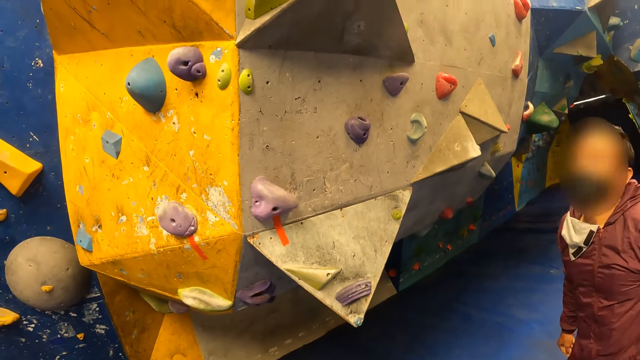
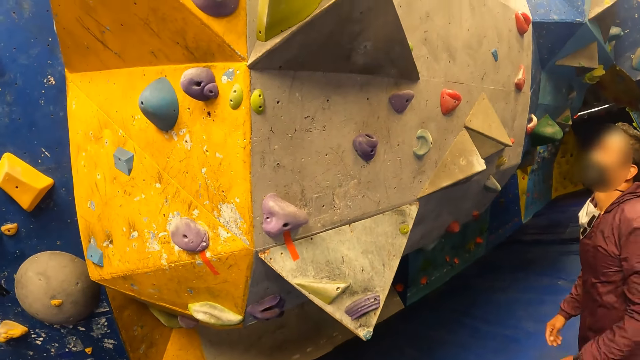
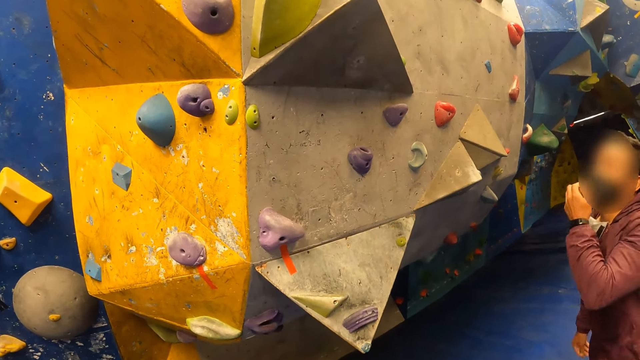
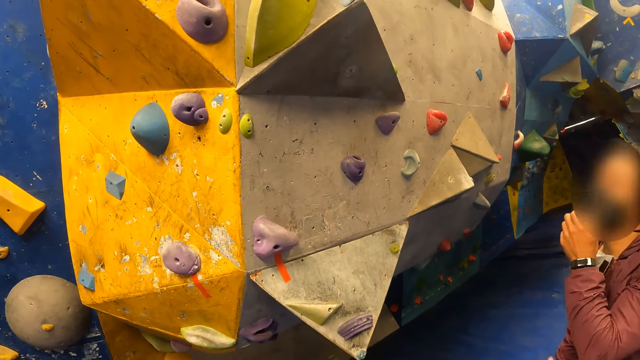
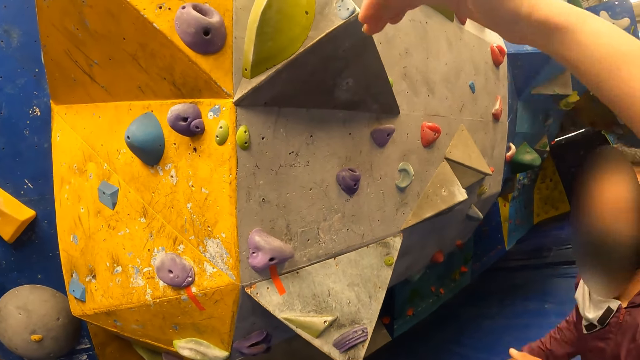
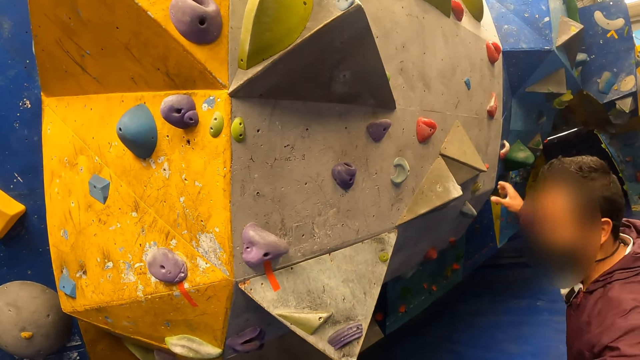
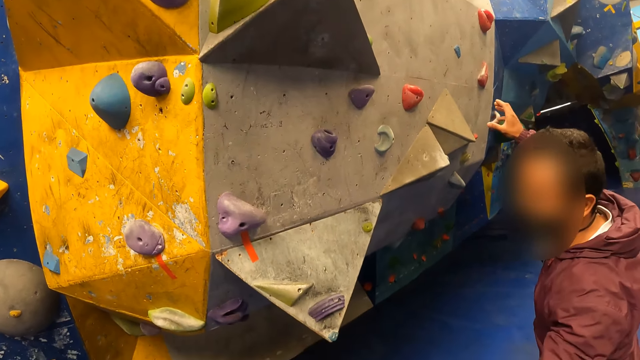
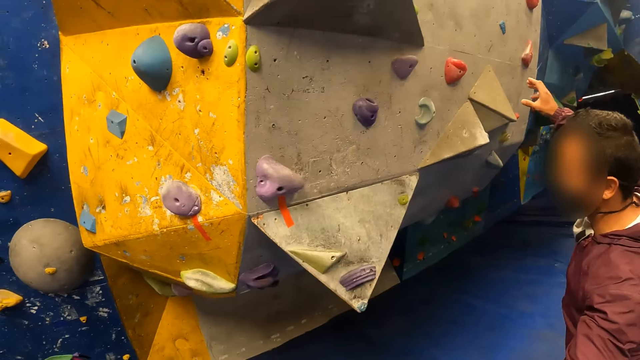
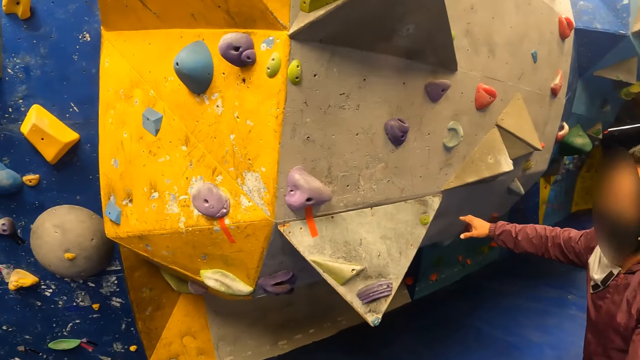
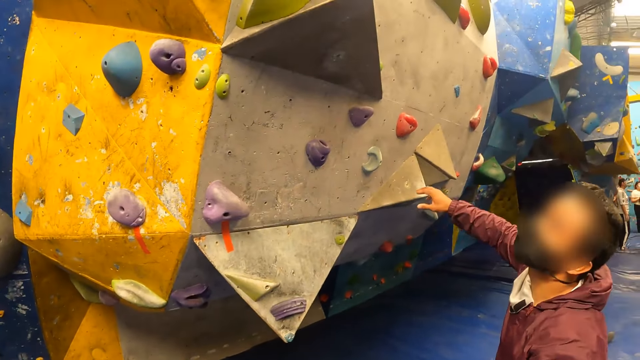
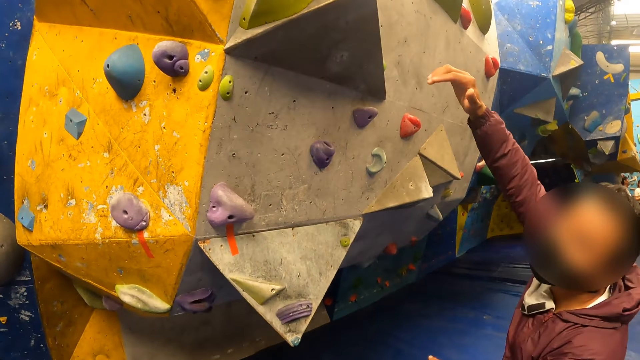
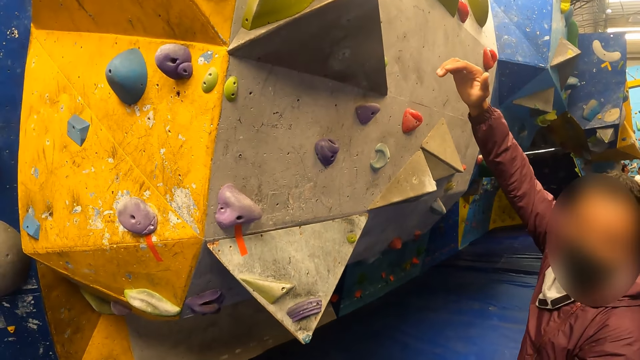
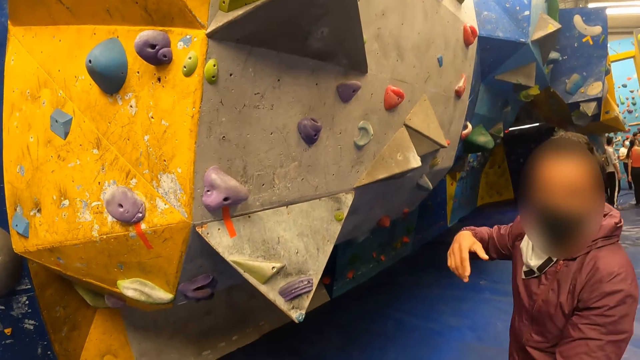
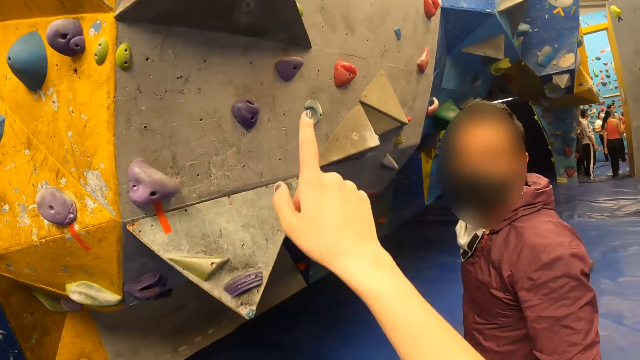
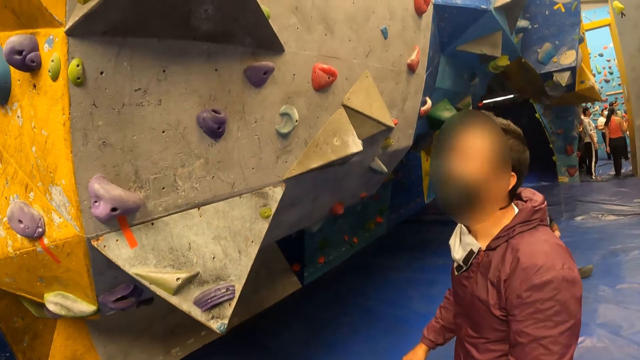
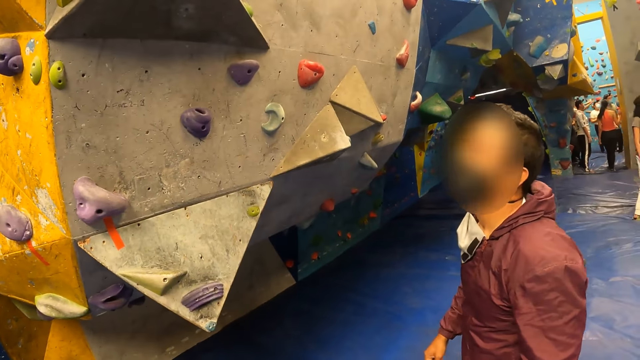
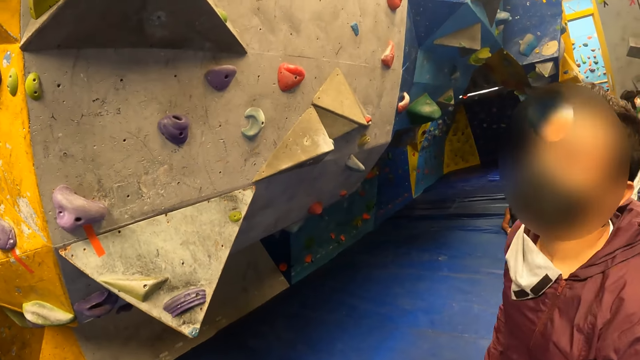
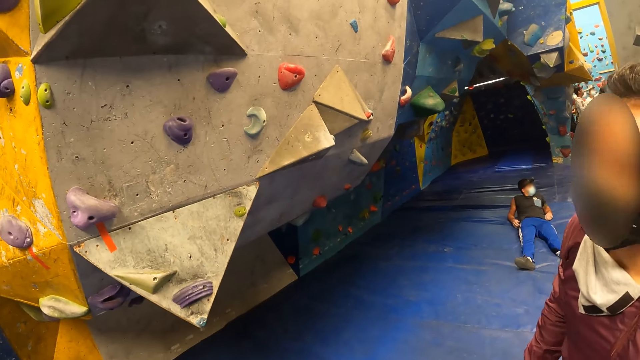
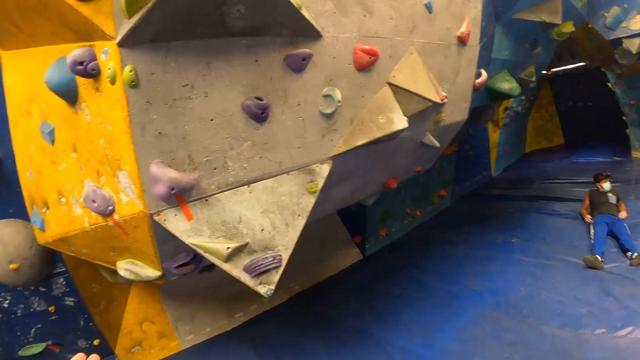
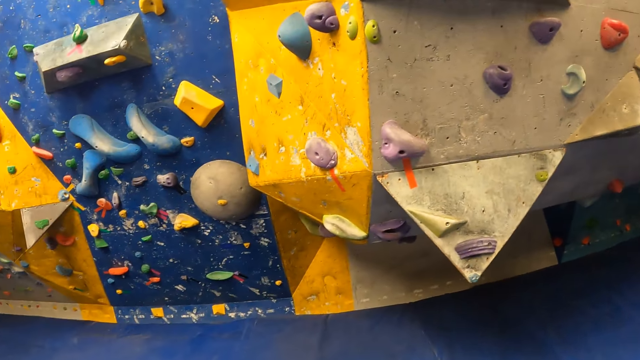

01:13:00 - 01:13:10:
The camera wearer raises a hand. A person talks with the camera wearer. The camera wearer raises a hand and looks around.

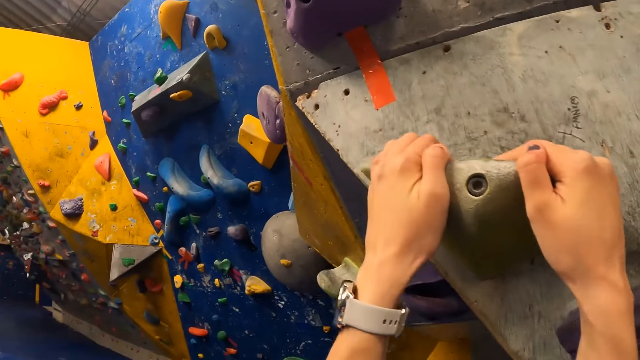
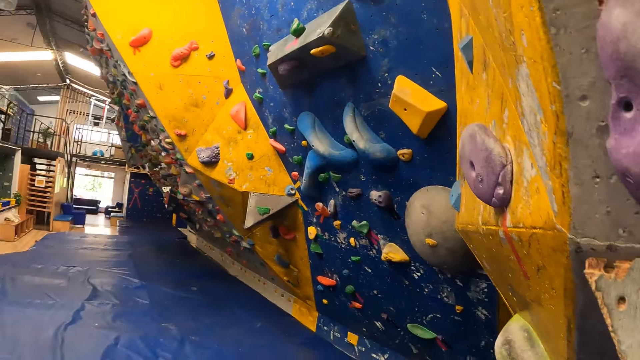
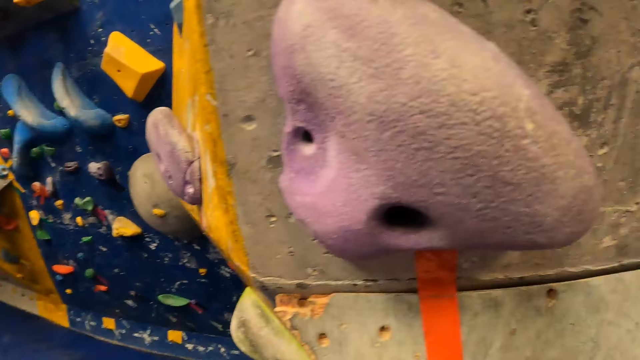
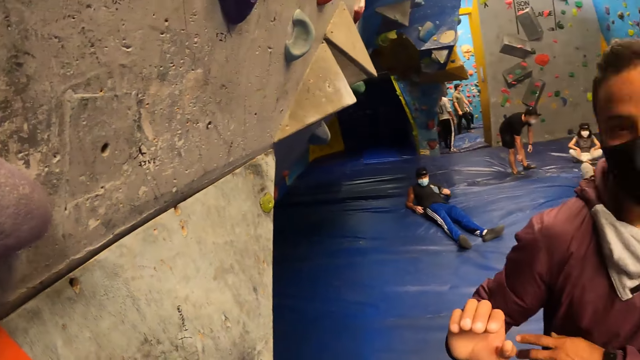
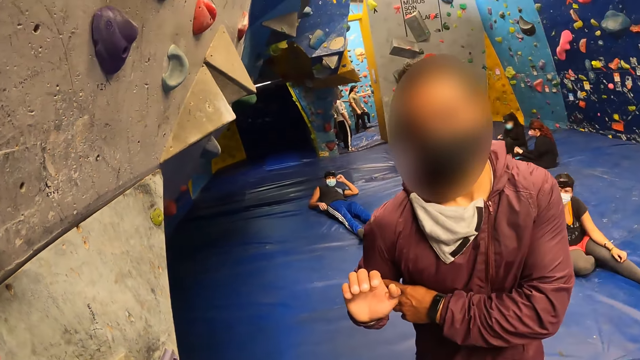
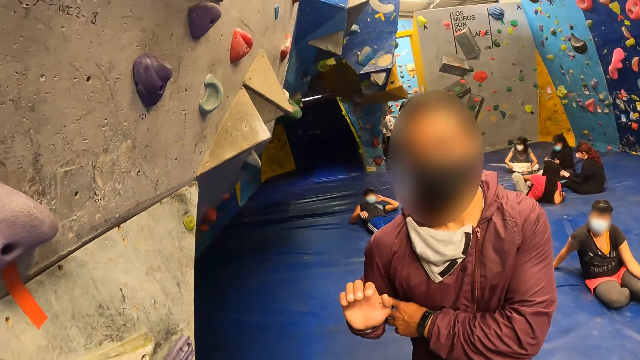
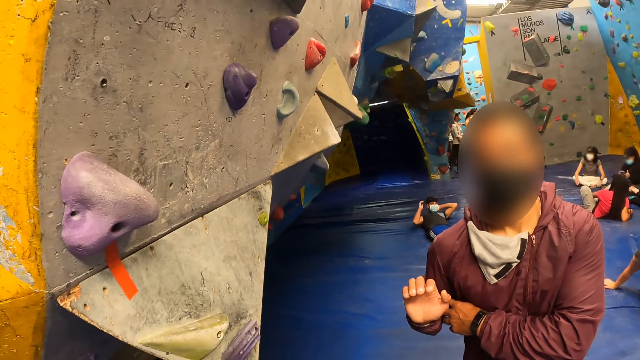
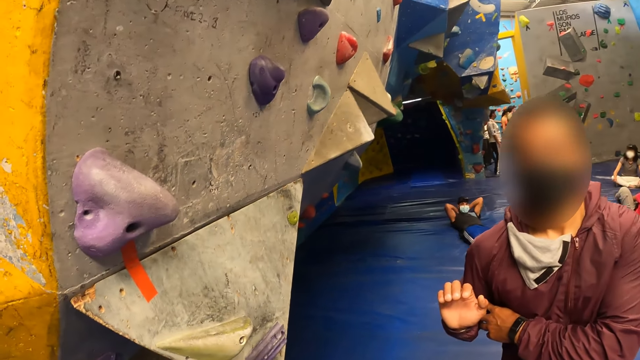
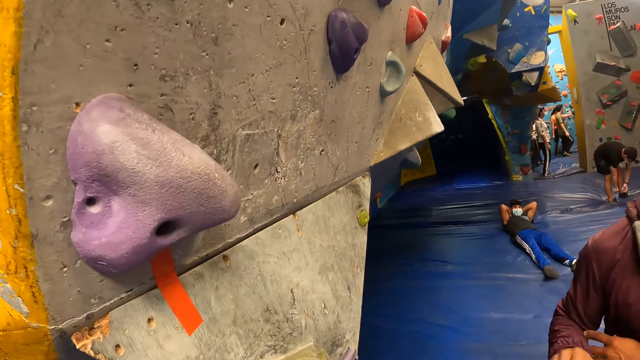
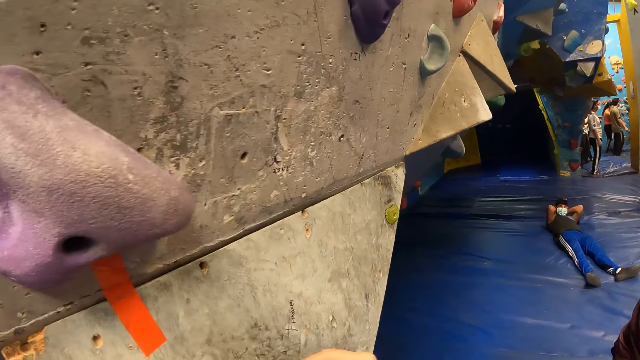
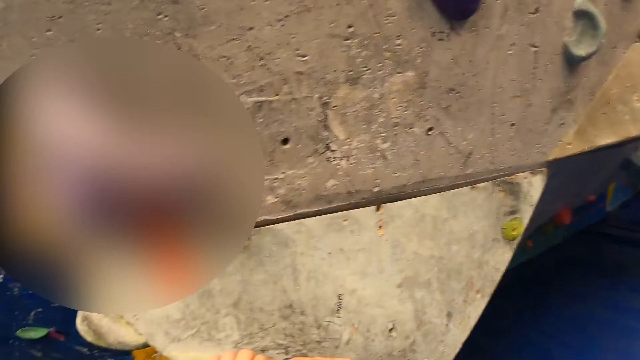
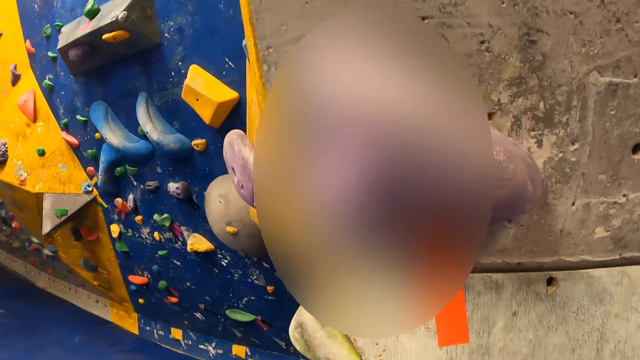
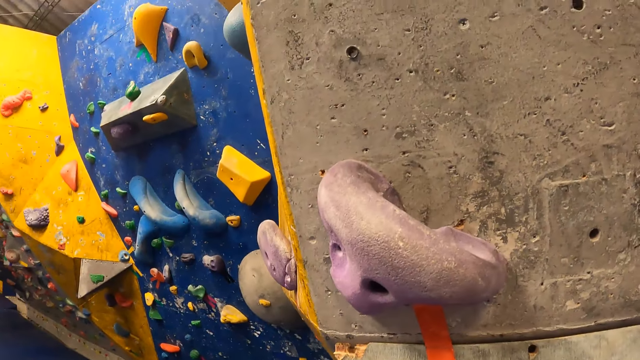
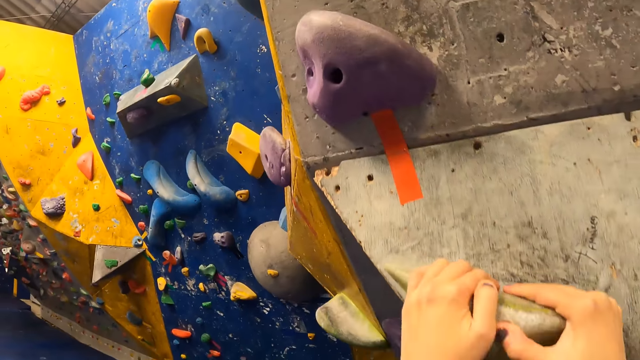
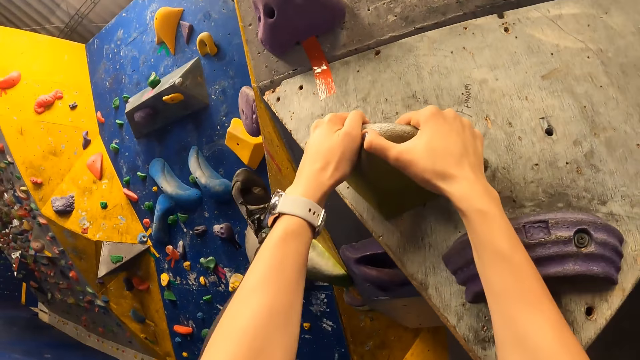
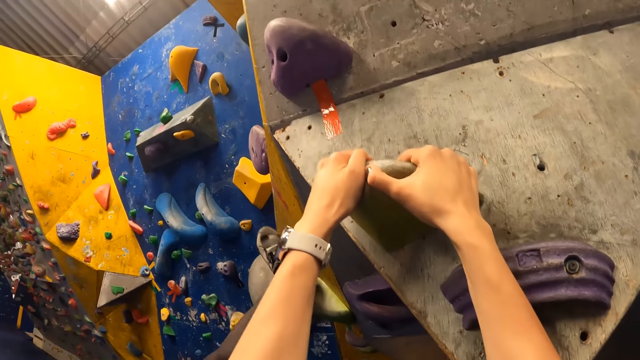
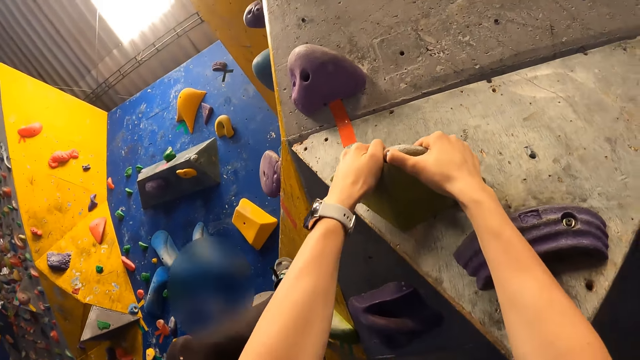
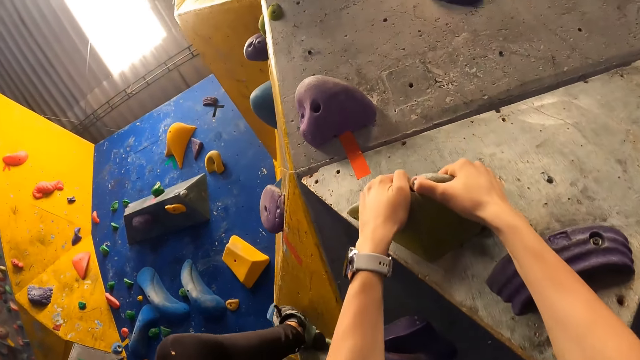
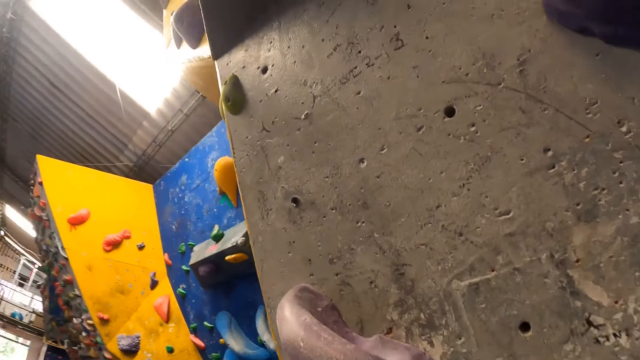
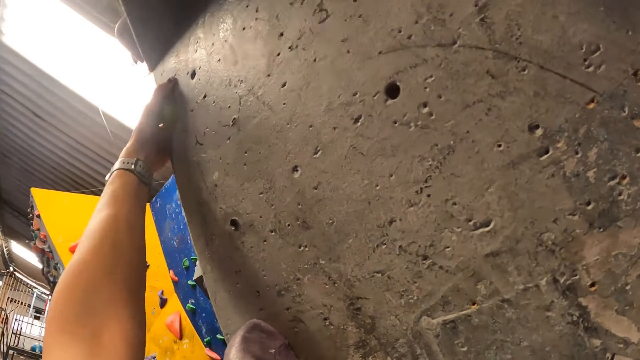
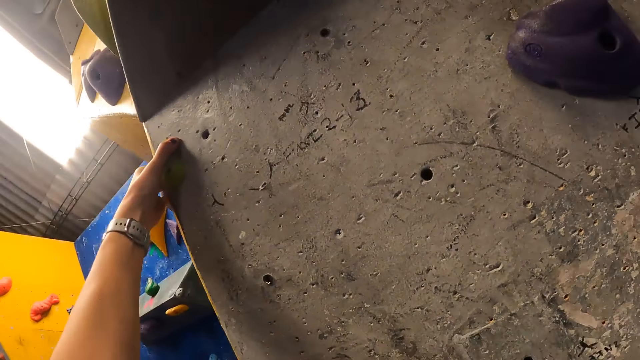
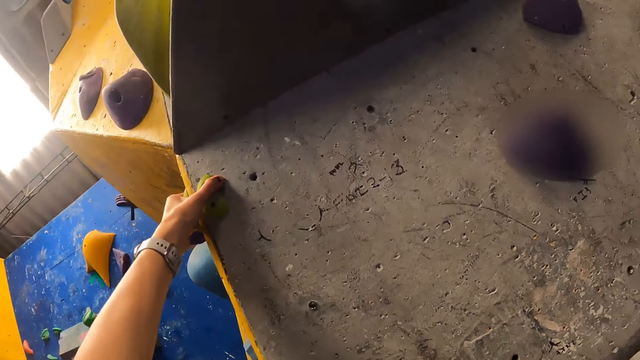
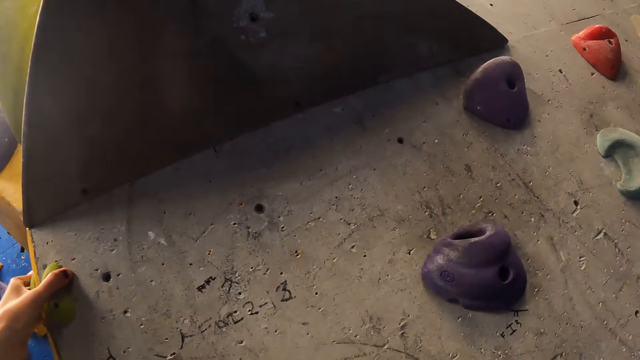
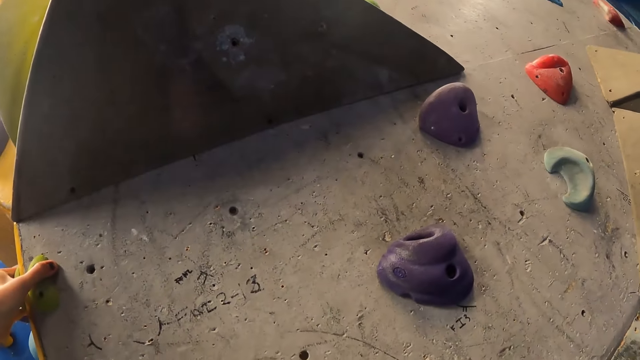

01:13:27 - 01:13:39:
The camera wearer drops from the bouldering wall. She interacts with a man. The man talks with the camera wearer. The camera wearer looks around. She holds the green climbing hold with both her hands. She climbs on the green climbing hold with her left leg. She grips the green climbing hold with her left hand.
